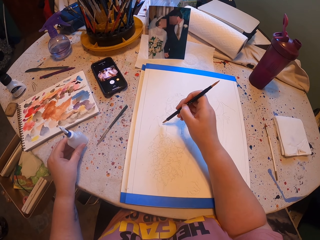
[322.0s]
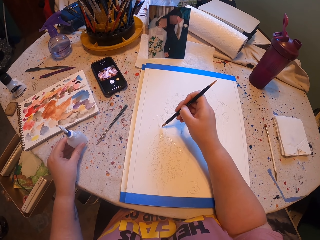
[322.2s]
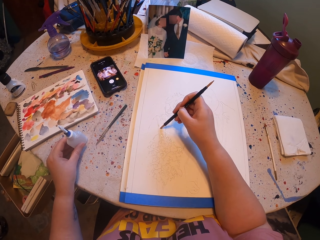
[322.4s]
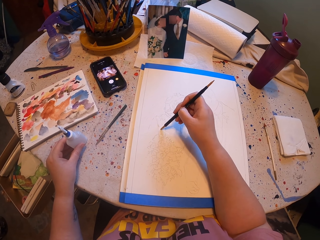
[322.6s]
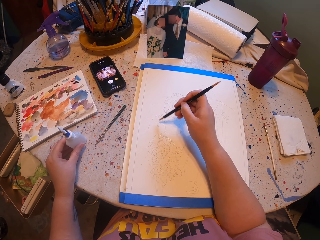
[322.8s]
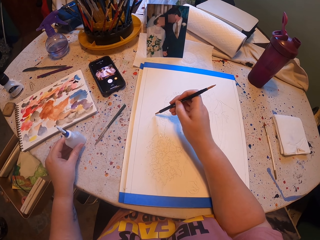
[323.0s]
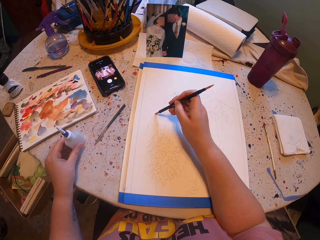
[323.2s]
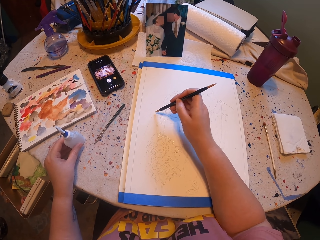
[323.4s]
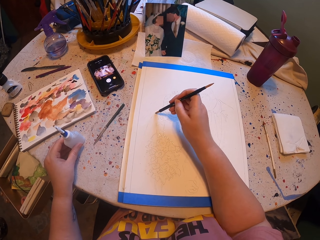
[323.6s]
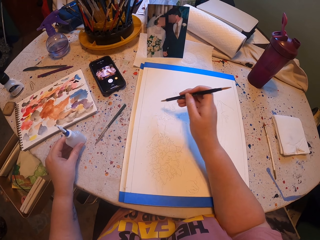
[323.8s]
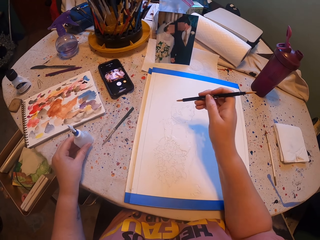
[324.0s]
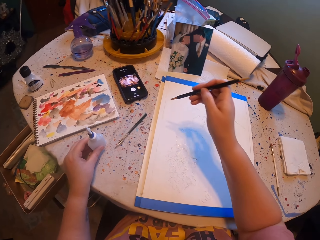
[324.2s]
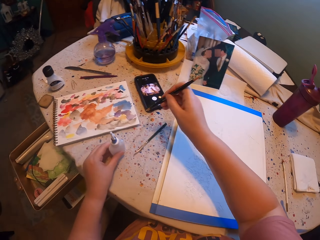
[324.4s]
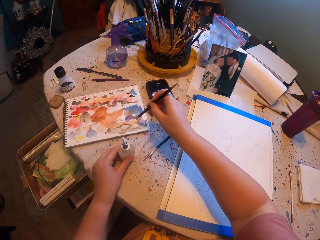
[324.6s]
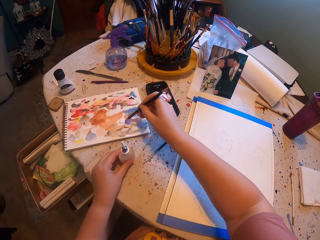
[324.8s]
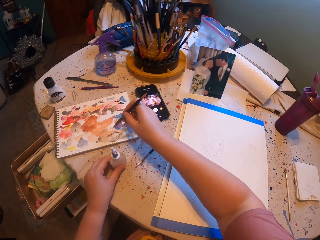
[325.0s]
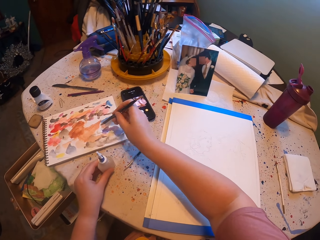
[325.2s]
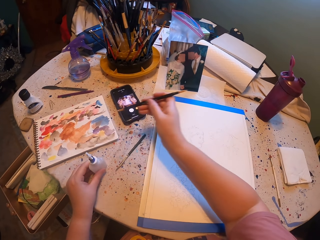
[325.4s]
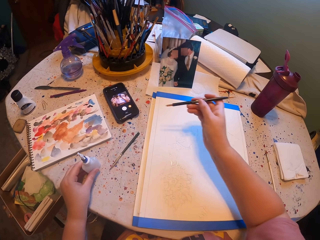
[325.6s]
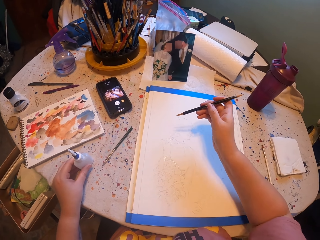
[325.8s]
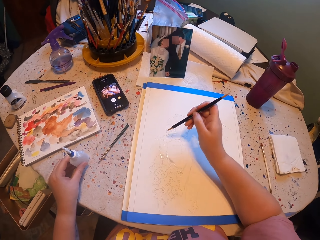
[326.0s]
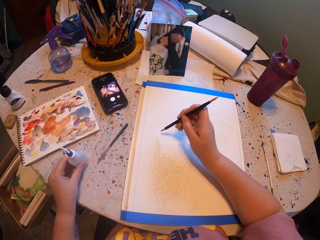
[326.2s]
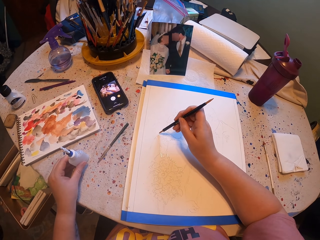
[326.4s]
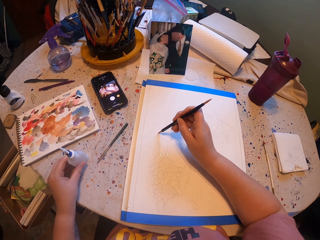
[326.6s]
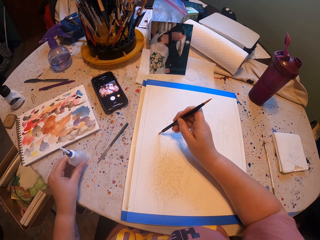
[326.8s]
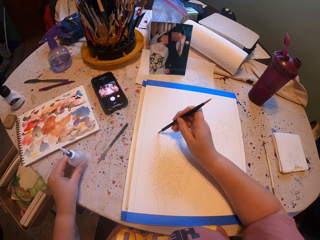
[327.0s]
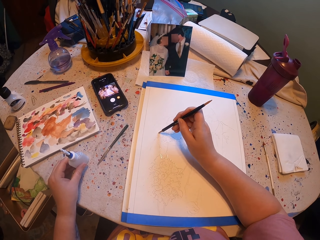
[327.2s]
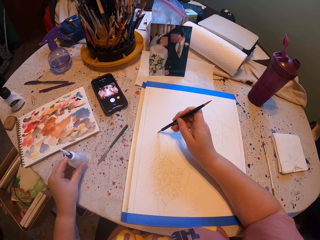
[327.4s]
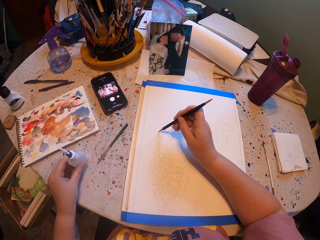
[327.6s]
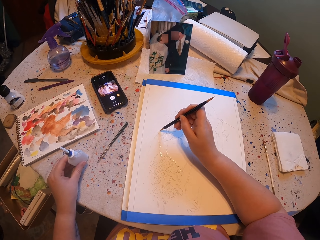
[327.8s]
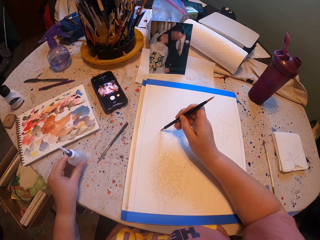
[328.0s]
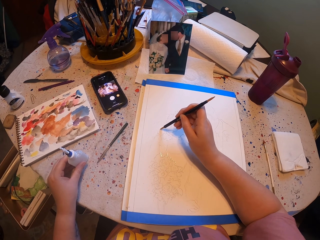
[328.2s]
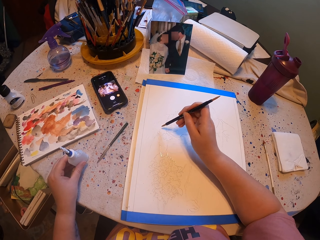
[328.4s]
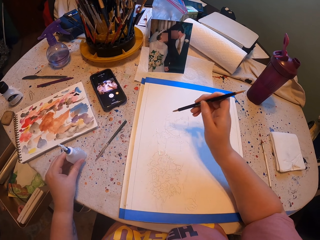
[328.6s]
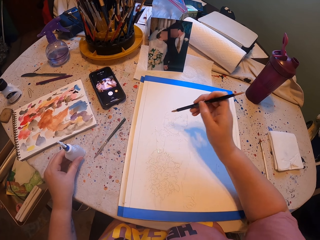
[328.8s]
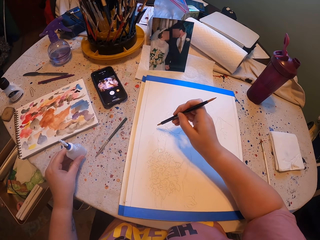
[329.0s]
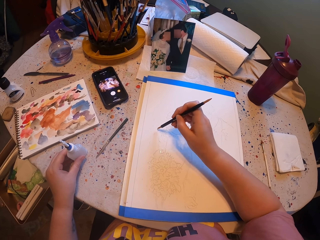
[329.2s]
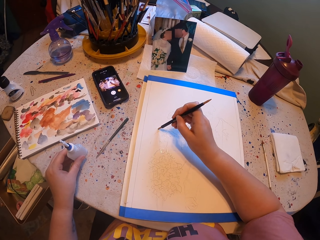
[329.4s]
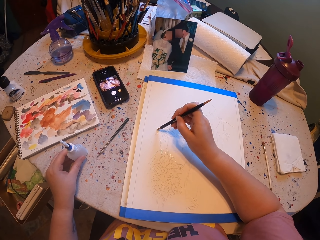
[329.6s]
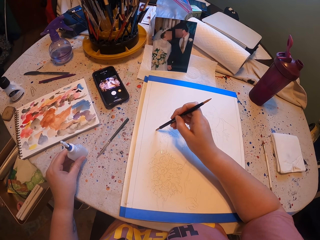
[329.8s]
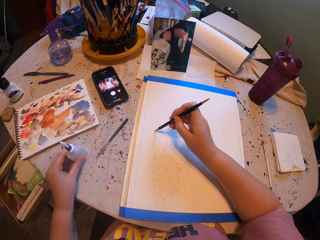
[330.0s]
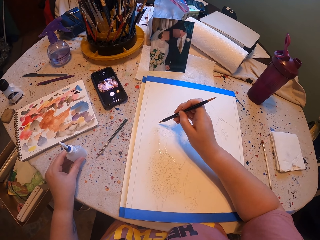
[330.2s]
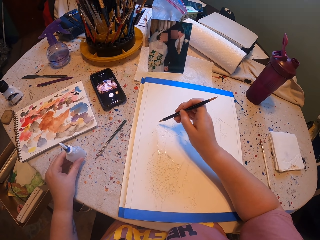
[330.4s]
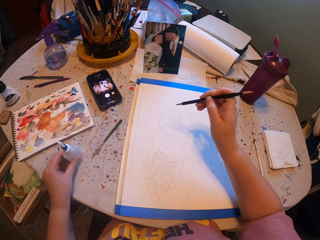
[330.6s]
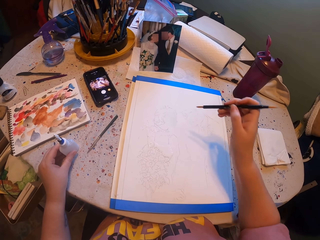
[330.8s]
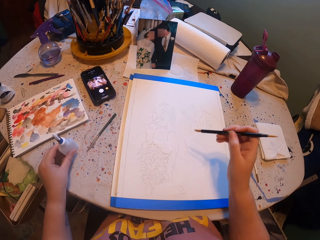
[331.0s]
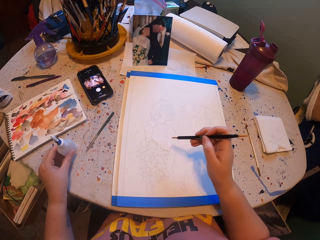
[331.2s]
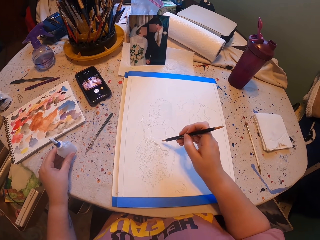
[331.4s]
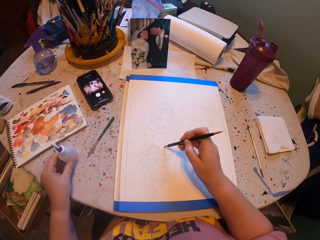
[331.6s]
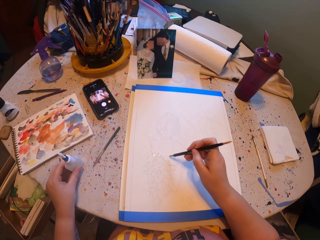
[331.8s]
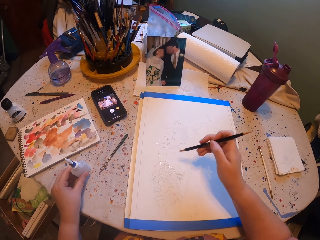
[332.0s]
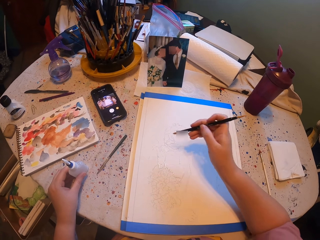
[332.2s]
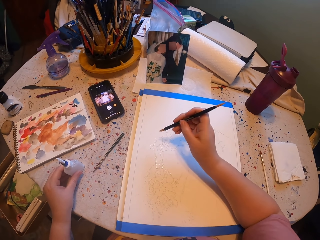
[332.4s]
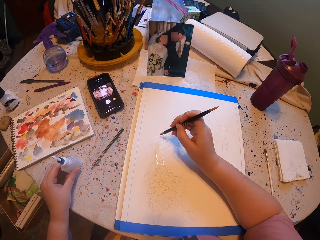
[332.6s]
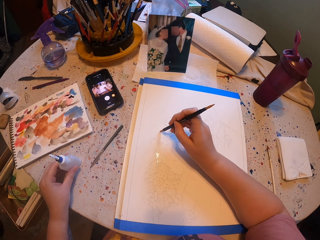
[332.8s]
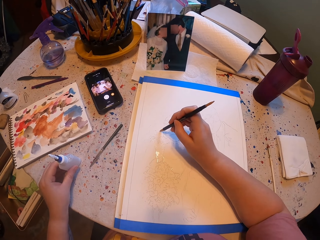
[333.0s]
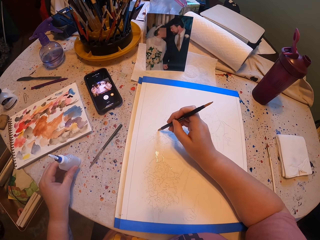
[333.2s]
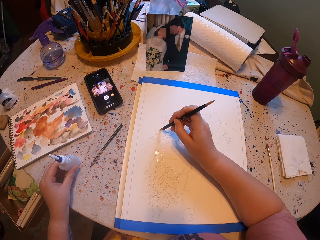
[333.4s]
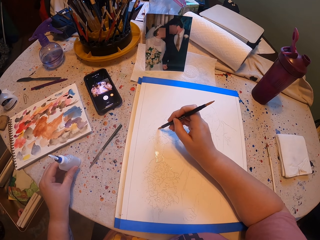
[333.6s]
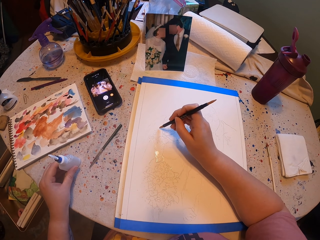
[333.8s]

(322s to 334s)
The camera wearer rubs the pen brush on the ink paper. They pick the paint with the brush. They paint a paper with the pen brush.

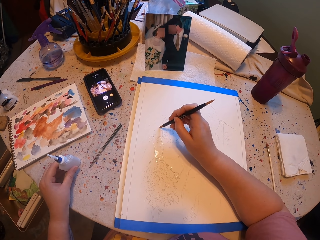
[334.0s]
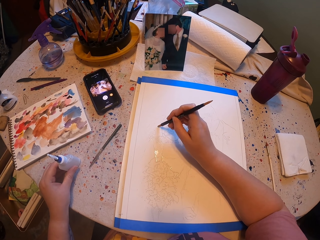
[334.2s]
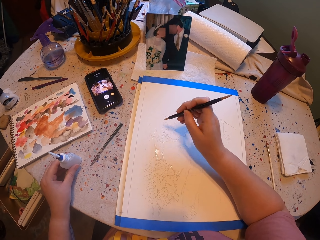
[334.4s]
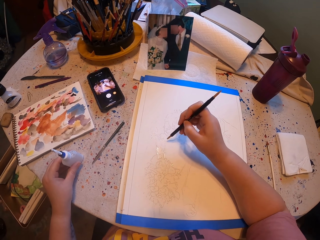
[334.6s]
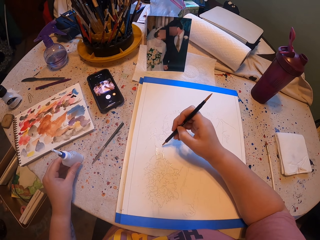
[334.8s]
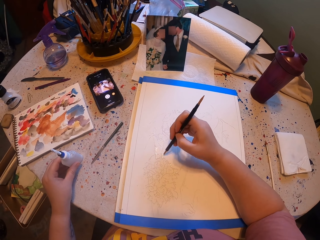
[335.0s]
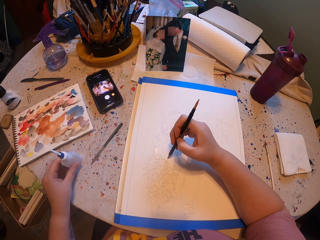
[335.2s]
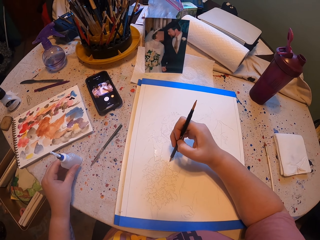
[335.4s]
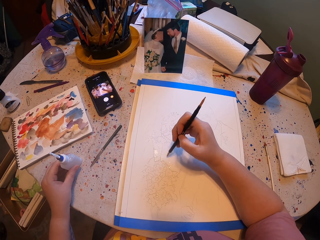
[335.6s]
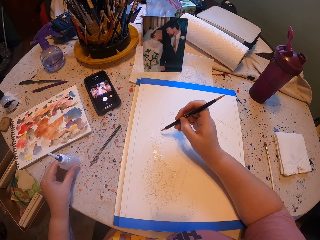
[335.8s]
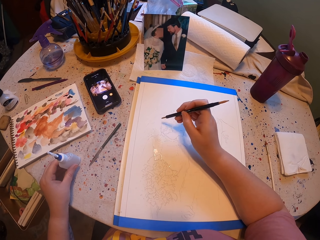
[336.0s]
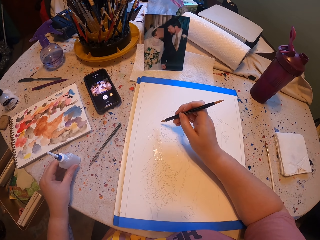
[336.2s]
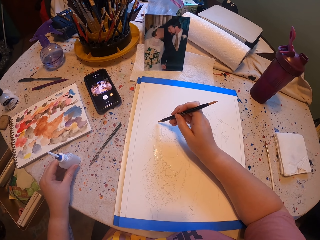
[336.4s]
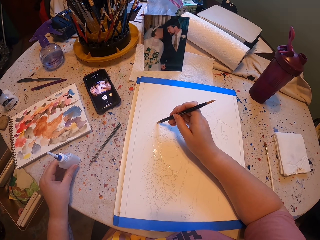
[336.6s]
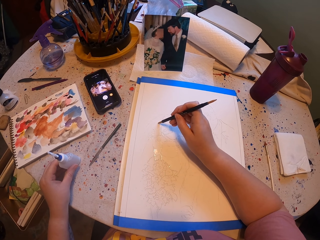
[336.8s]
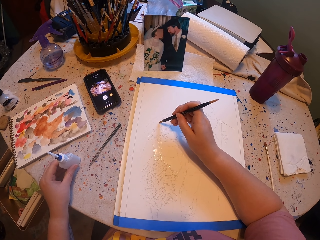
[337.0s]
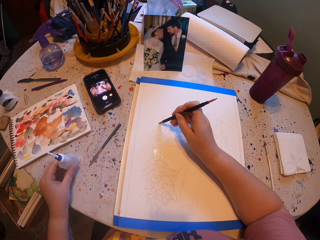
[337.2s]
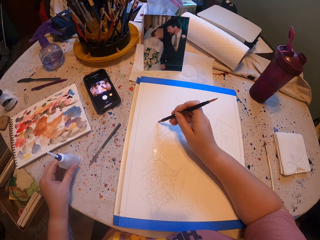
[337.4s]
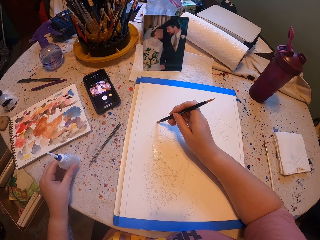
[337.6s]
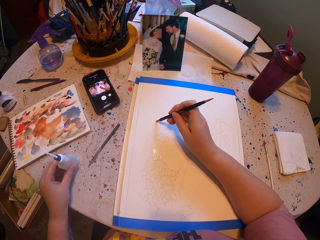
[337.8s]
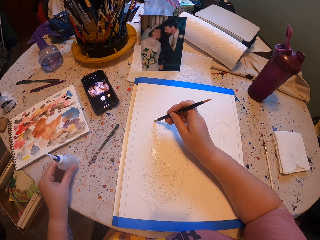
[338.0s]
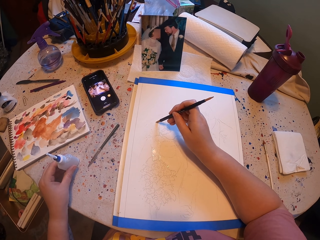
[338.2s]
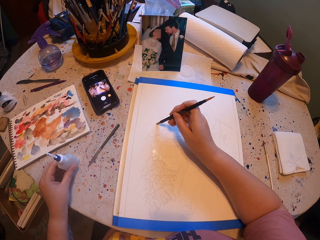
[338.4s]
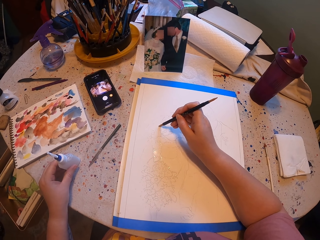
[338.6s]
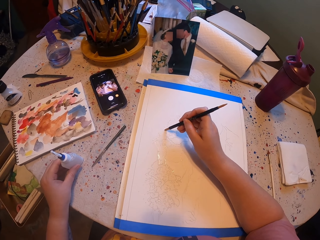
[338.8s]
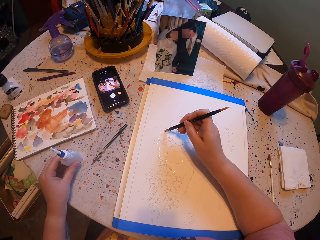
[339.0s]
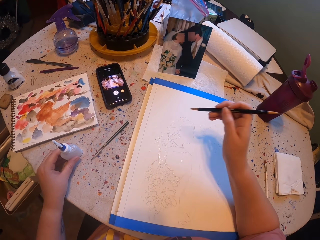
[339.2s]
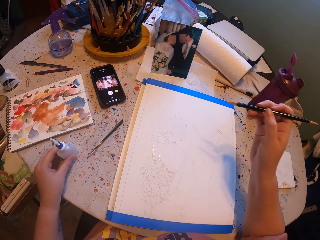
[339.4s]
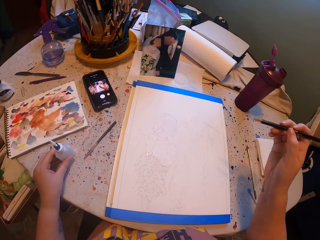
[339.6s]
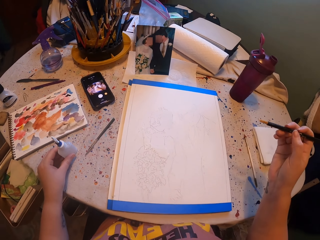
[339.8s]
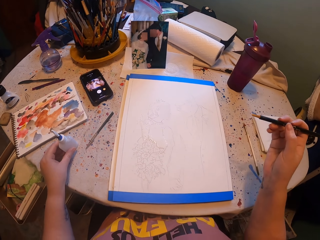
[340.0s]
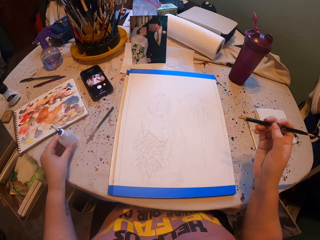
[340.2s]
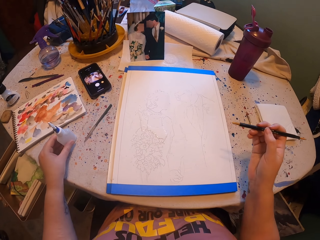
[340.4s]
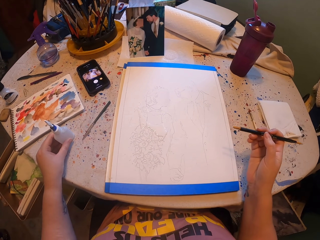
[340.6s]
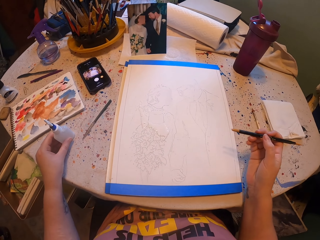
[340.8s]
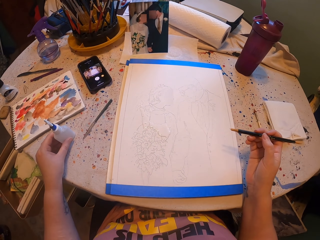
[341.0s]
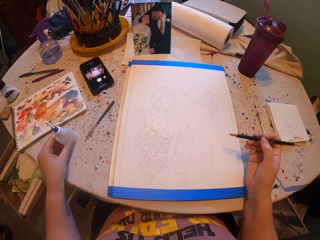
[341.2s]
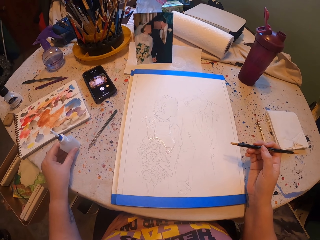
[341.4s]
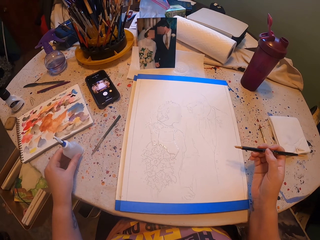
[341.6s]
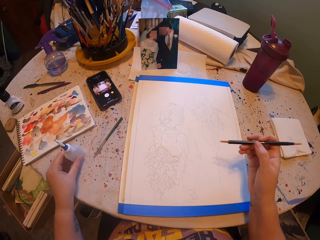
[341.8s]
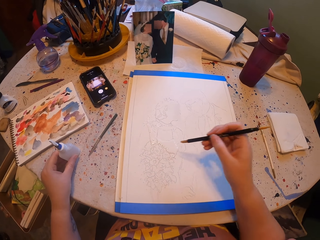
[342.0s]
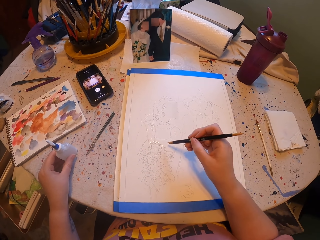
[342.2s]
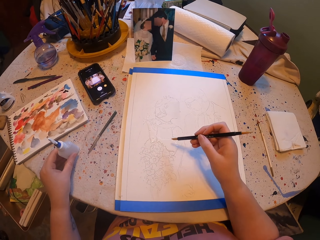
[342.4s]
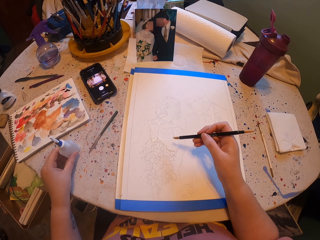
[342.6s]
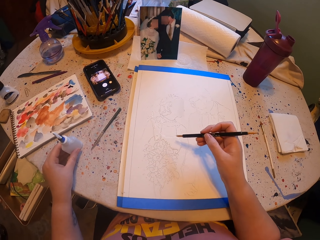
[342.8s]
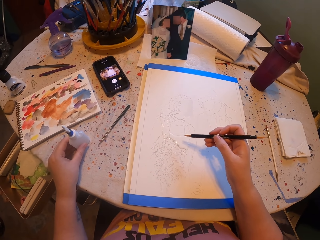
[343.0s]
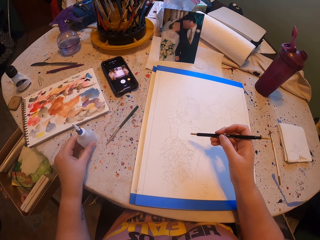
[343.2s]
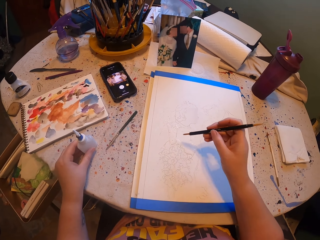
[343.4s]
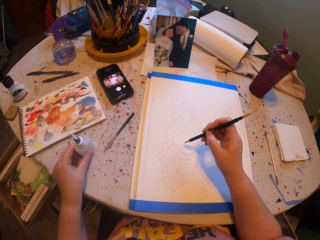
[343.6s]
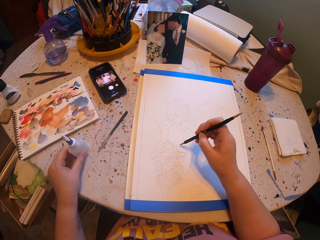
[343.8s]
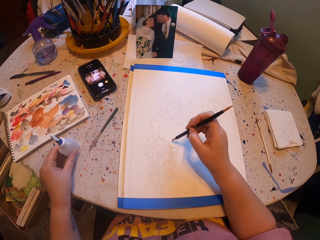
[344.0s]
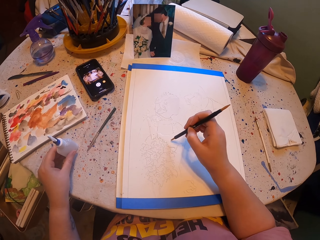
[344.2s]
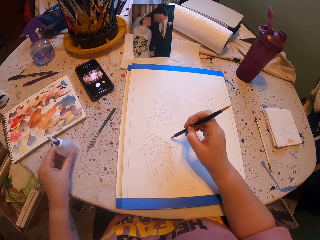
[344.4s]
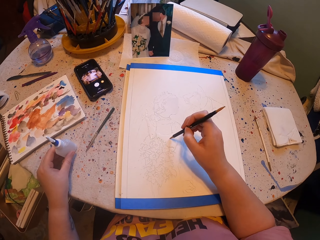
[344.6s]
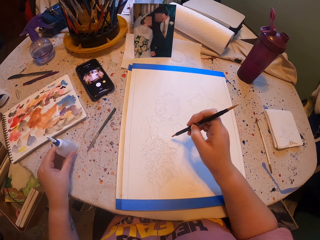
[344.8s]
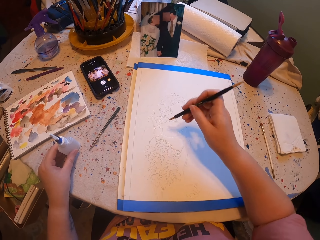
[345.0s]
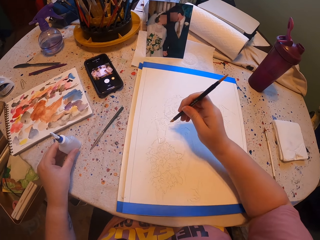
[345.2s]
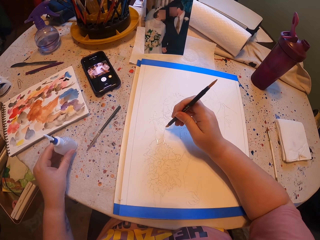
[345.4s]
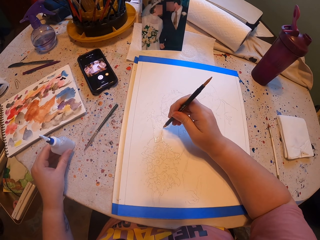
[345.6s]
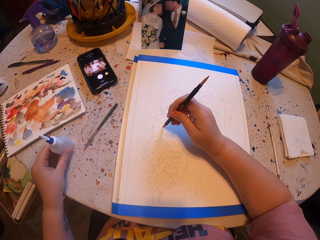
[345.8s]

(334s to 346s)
The camera wearer looks at the book.
